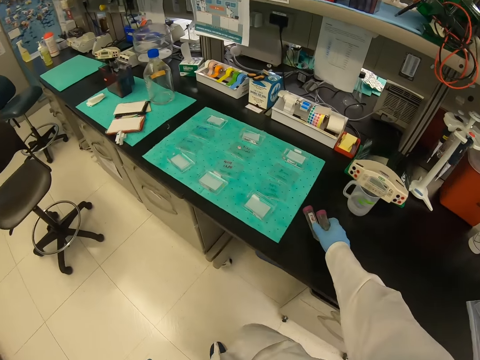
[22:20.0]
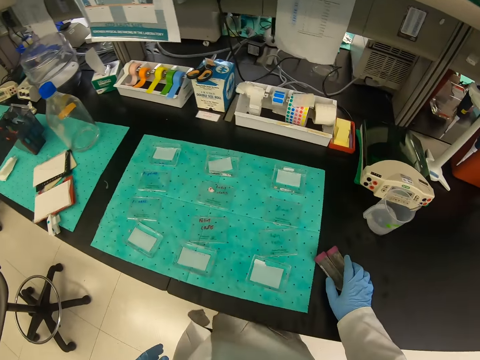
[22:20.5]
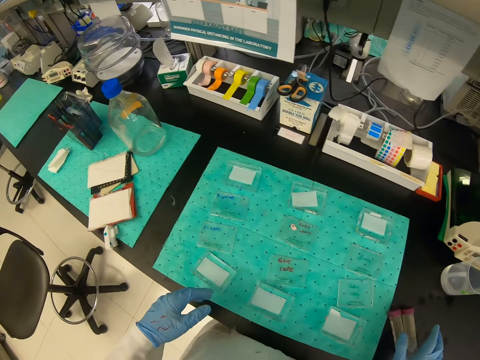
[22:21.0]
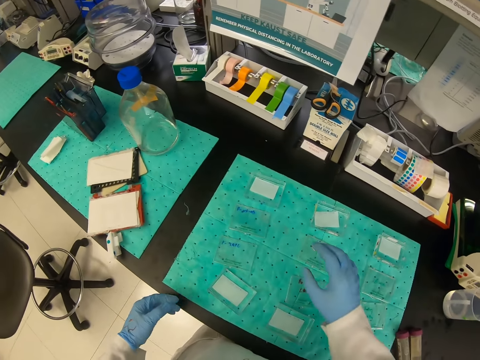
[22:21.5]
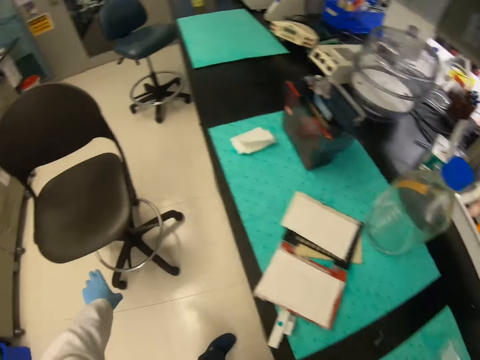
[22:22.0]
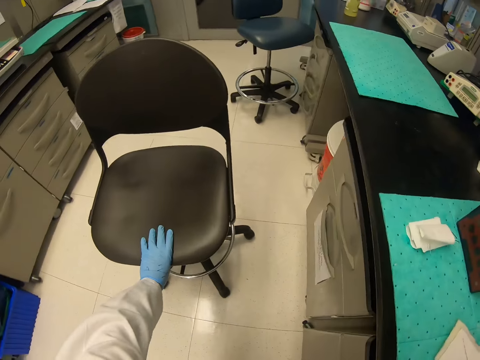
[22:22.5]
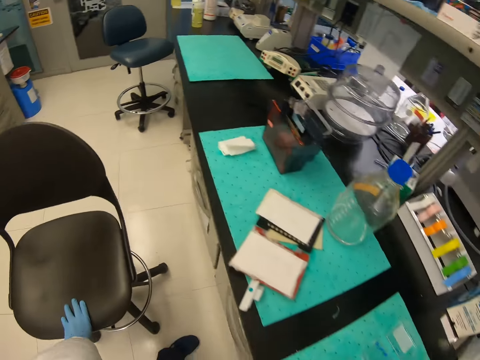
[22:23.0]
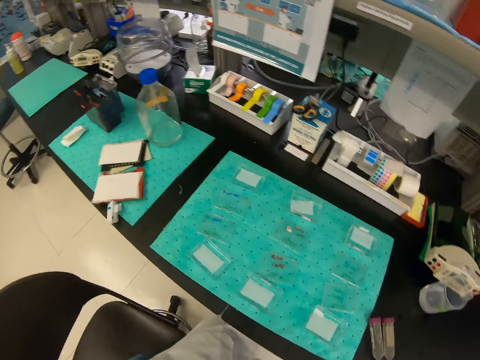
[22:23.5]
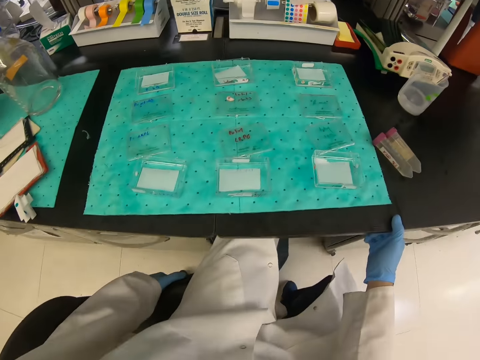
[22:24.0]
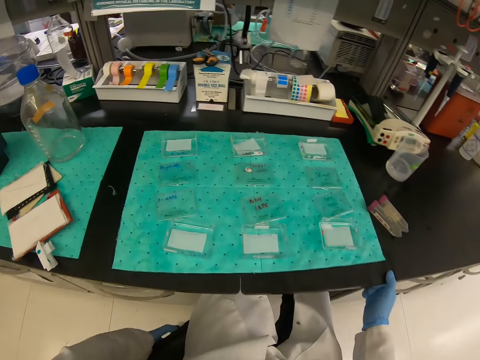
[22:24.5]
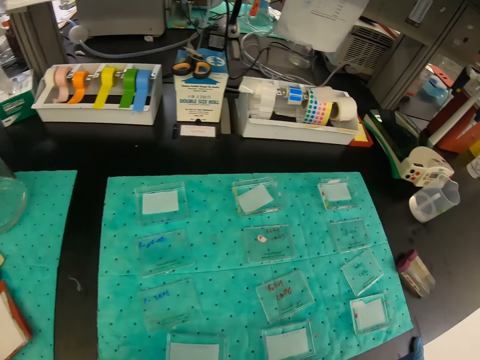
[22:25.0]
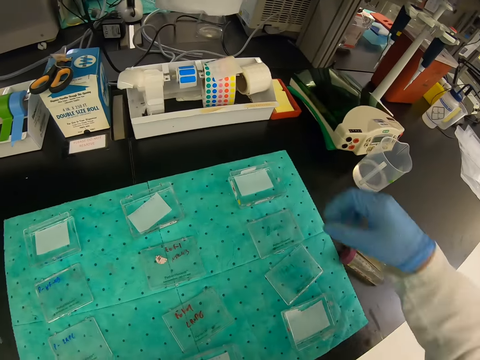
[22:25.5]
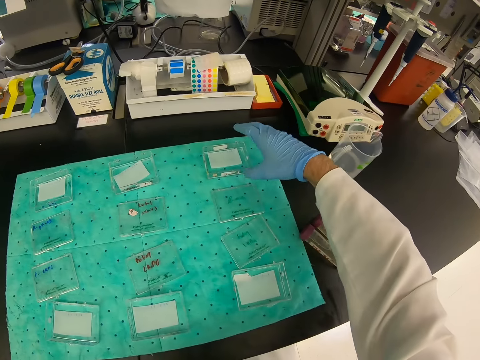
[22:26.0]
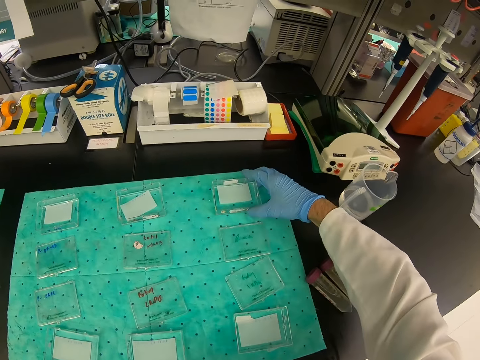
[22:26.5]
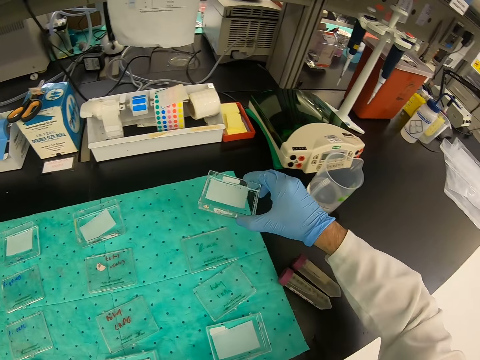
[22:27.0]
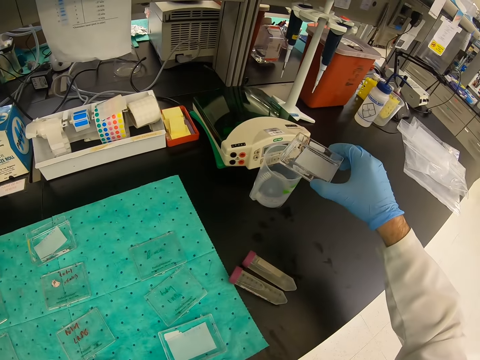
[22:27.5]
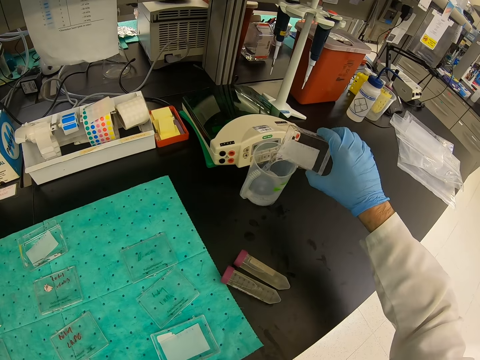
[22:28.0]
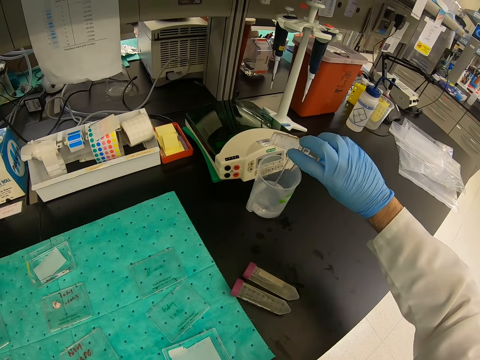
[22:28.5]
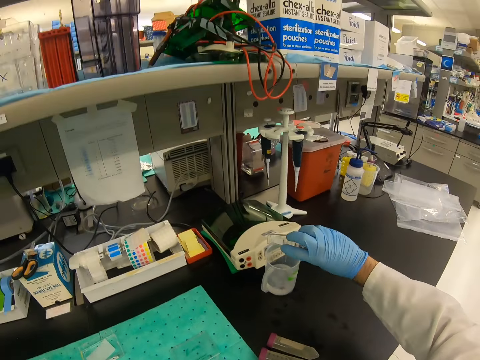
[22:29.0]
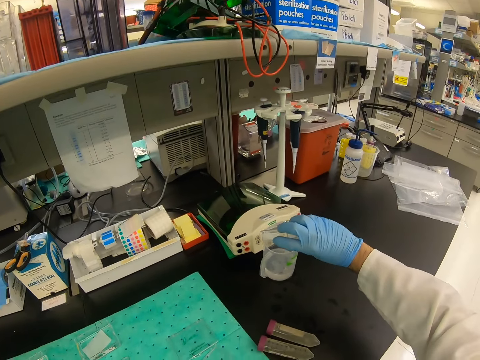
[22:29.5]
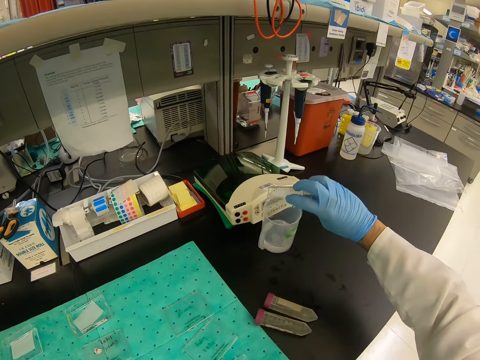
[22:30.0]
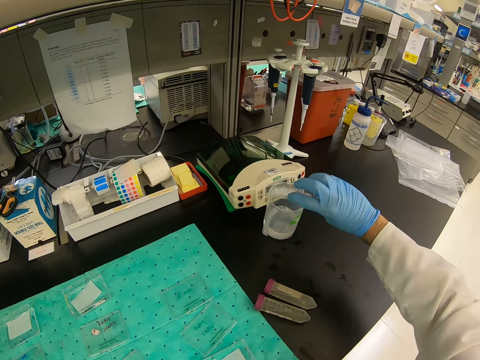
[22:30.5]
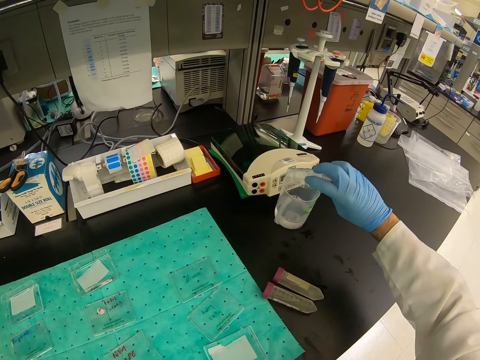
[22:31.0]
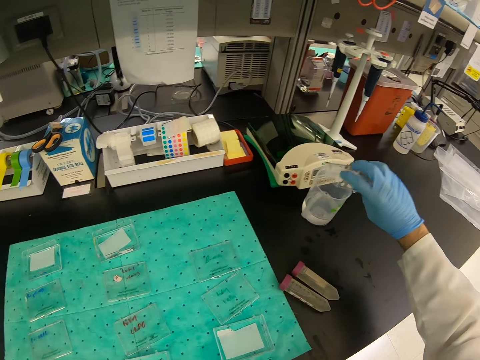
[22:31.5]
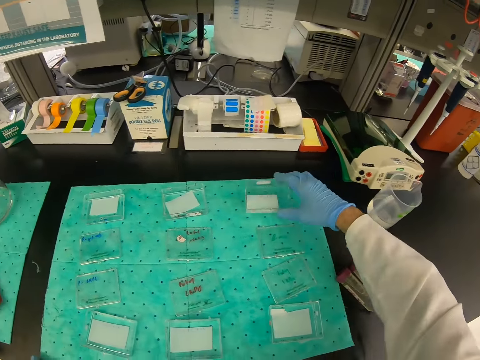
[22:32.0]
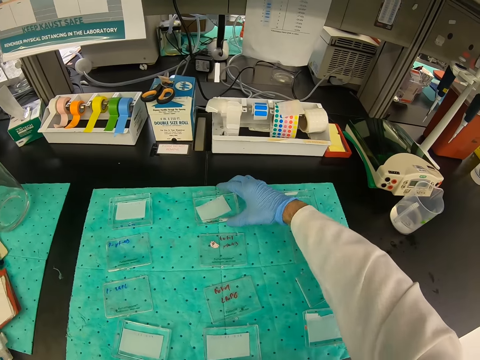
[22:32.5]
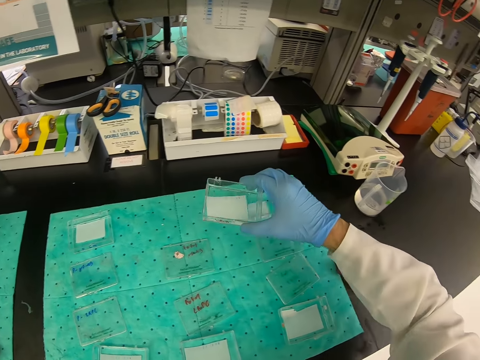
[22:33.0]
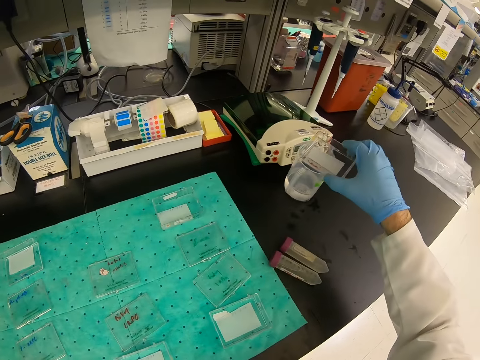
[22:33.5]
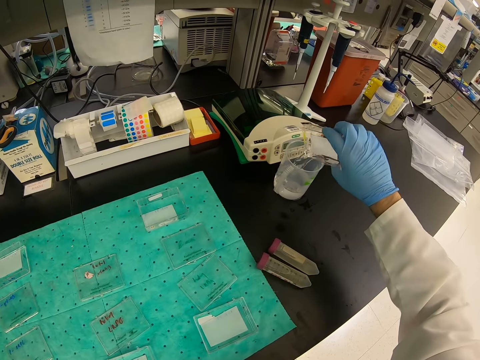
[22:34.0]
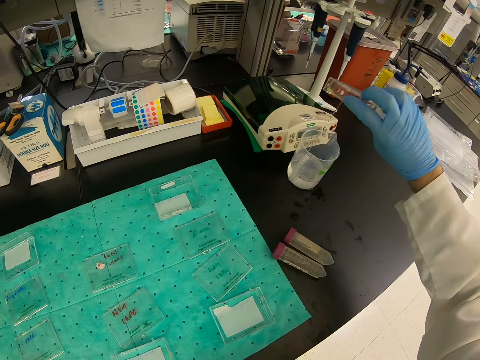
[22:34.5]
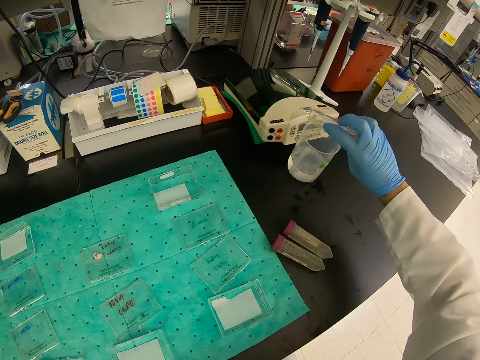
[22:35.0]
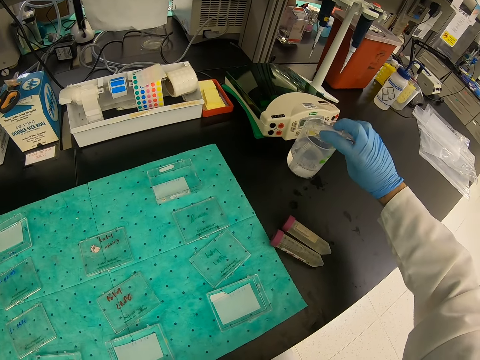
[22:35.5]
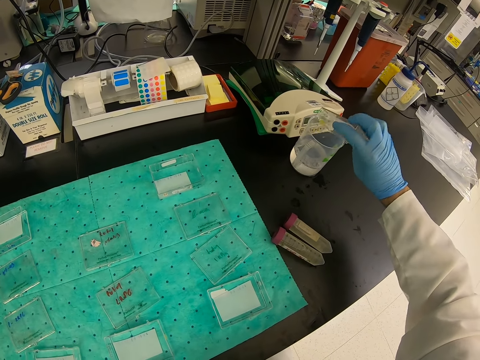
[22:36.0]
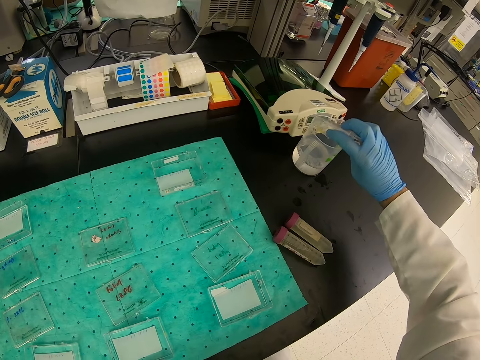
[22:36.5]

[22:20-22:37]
The camera wearer puts the bottles of solution on the counter. He pulls the chair with his left hand. He holds an apparatus. He pours the liquid from the container in a jug. He holds the apparatus. He picks up the container with his right hand. He pours the liquid from the container in the jug.

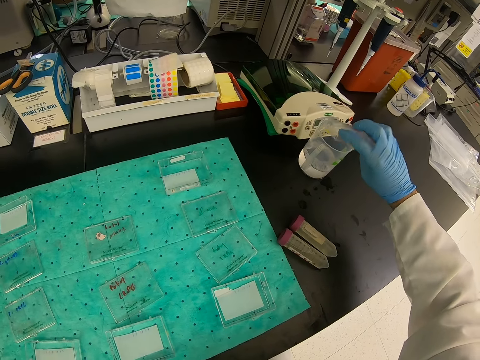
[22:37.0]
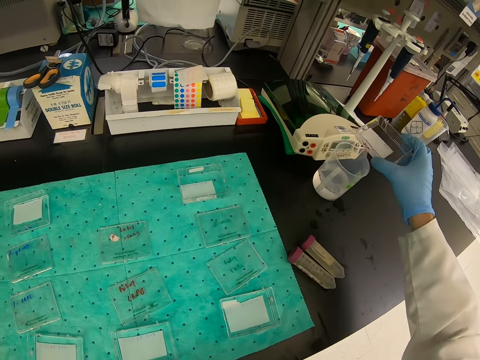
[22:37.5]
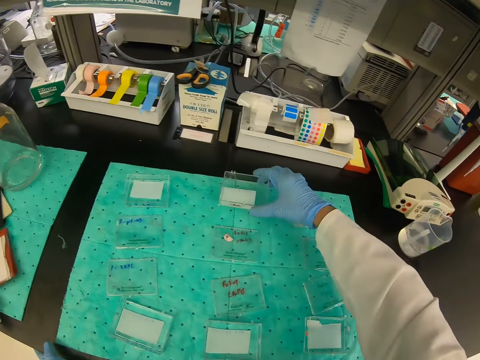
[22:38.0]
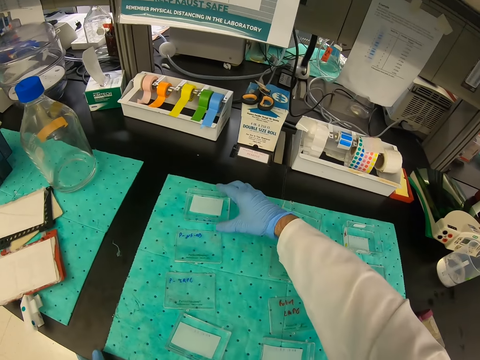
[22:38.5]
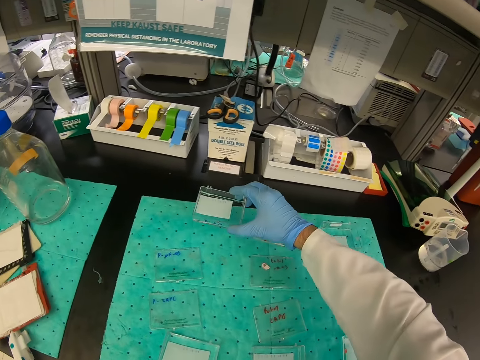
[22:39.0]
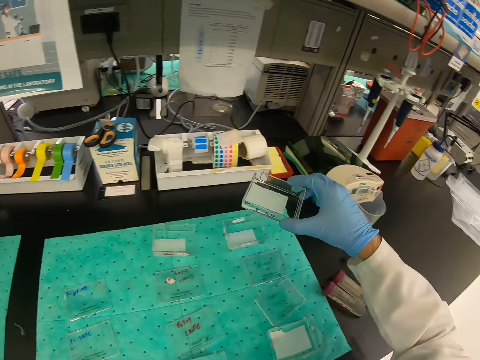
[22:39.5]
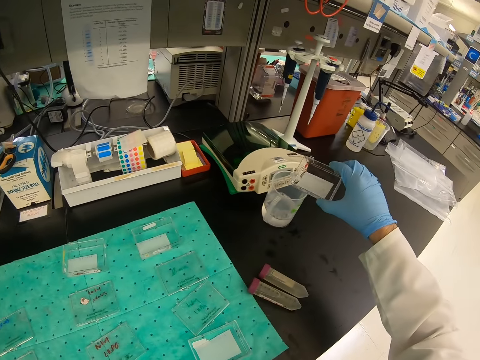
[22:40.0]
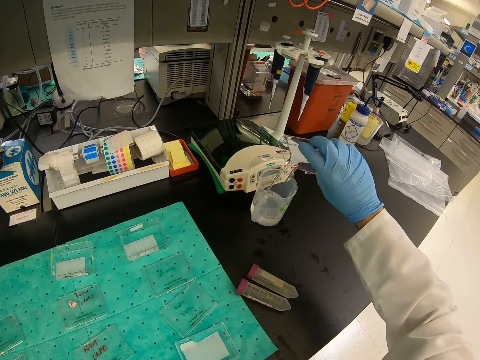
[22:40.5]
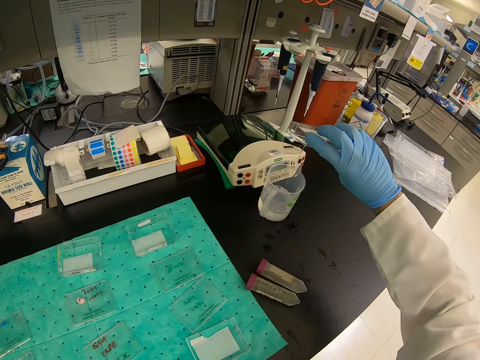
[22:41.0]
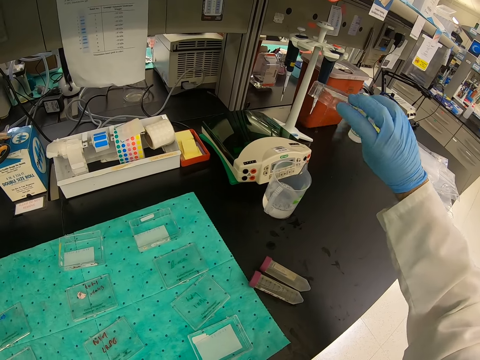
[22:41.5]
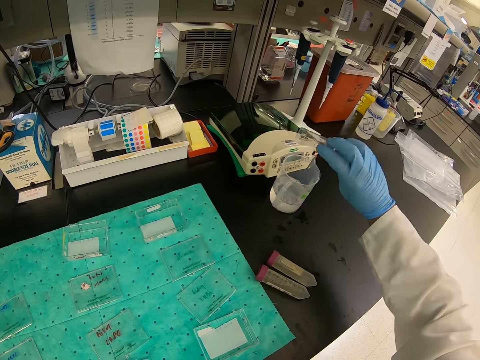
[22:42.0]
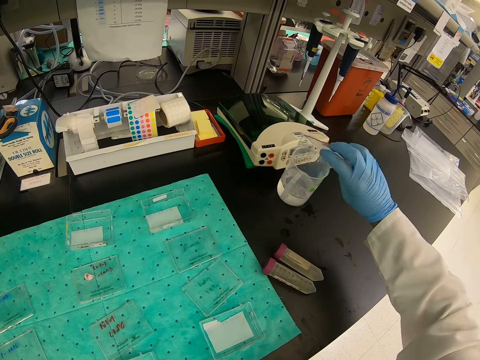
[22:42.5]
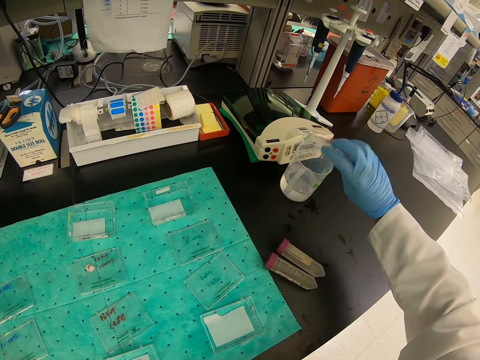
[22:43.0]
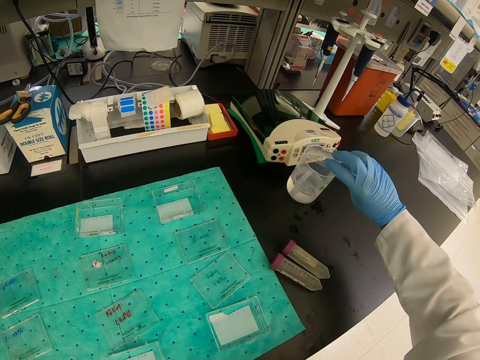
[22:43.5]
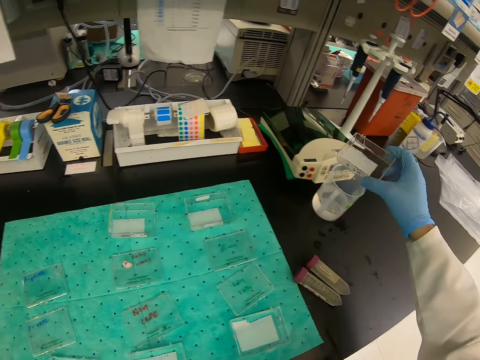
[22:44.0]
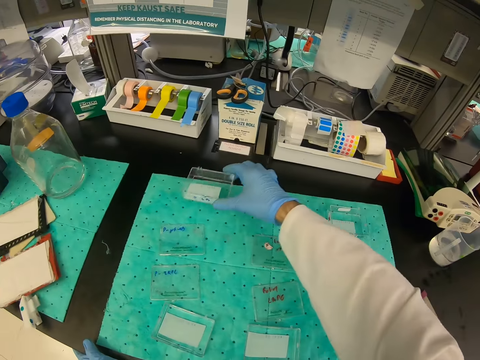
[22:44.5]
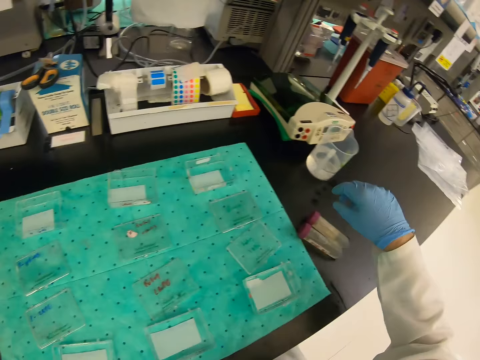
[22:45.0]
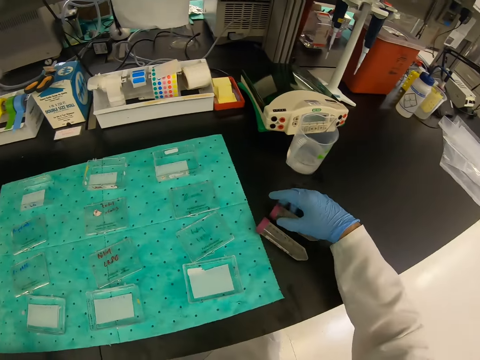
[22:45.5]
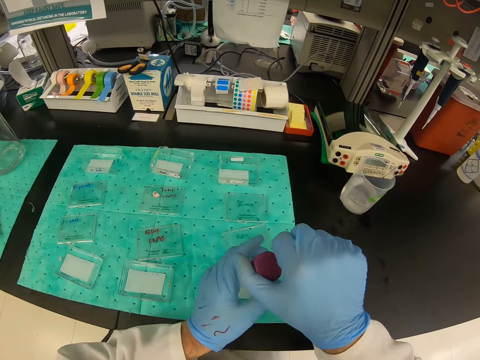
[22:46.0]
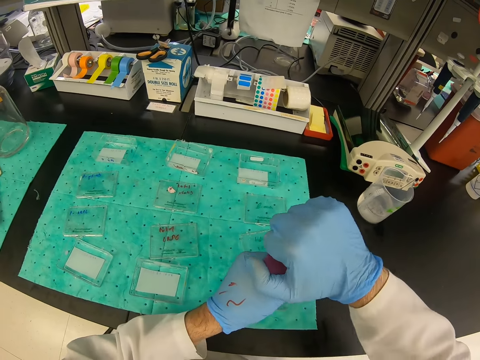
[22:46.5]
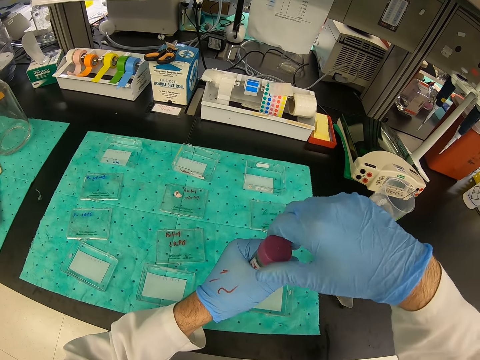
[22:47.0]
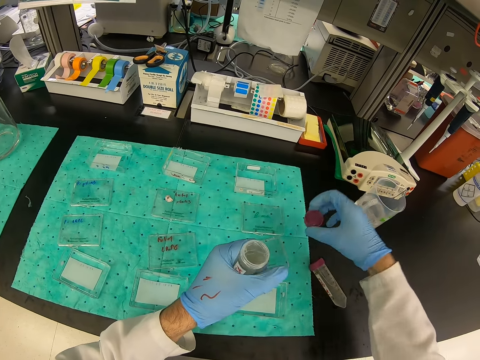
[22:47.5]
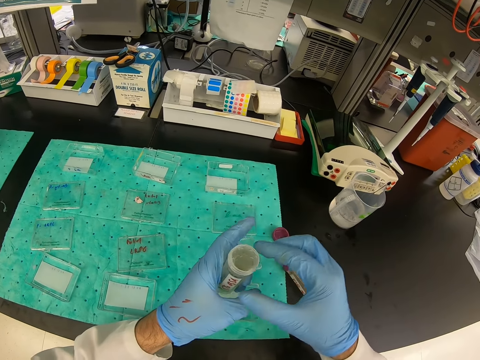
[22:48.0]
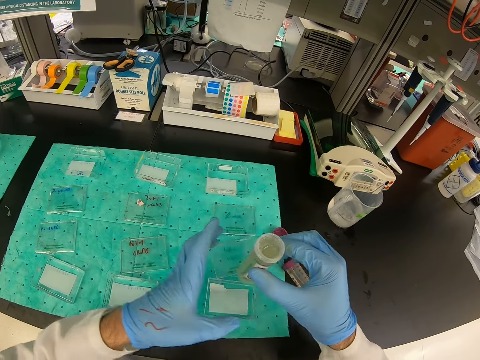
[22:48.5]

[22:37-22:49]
The camera wearer holds an apparatus. He pours the liquid from the container in a jug. He picks up a bottle of solution from the counter and opens the bottle of solution with his hands.
